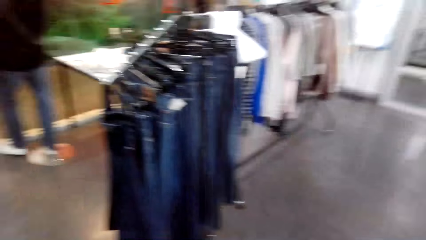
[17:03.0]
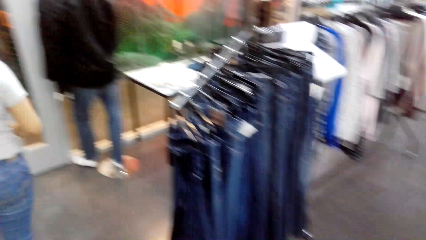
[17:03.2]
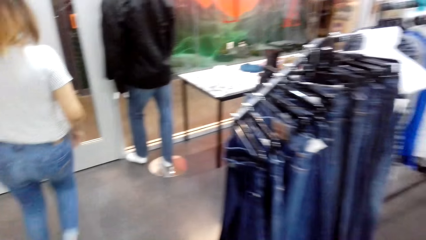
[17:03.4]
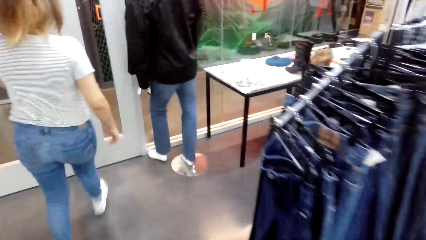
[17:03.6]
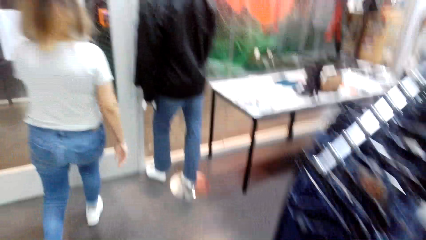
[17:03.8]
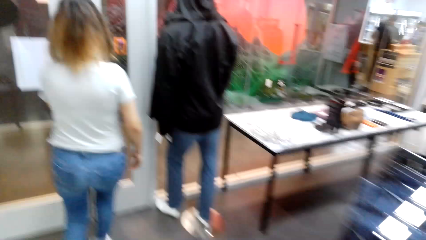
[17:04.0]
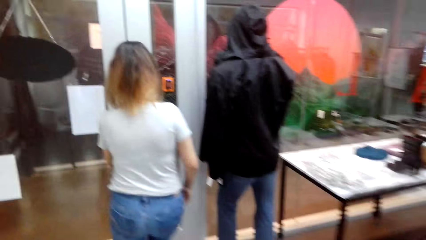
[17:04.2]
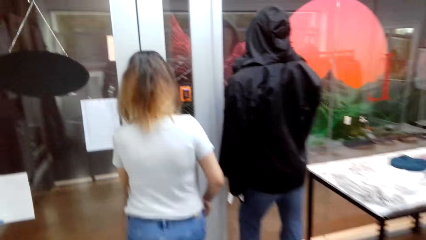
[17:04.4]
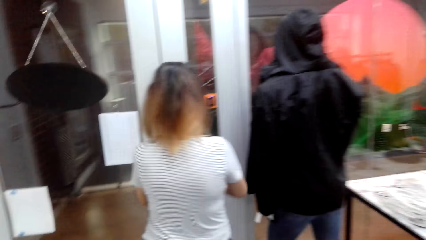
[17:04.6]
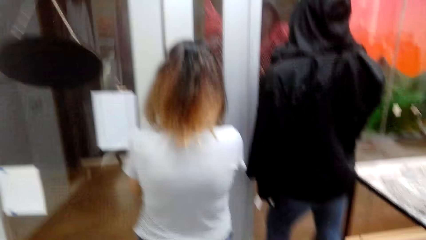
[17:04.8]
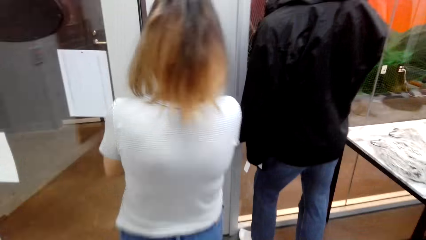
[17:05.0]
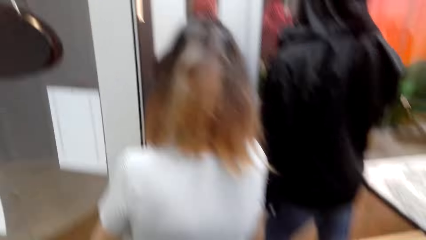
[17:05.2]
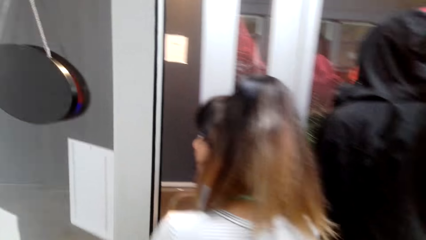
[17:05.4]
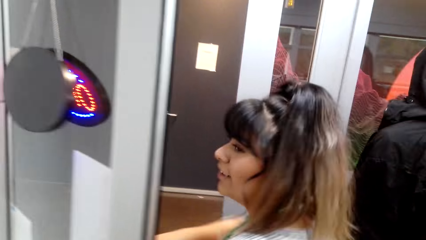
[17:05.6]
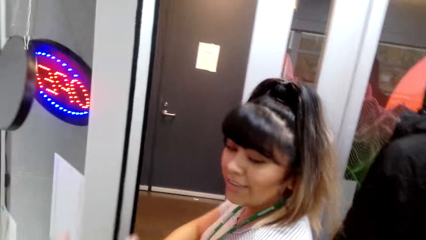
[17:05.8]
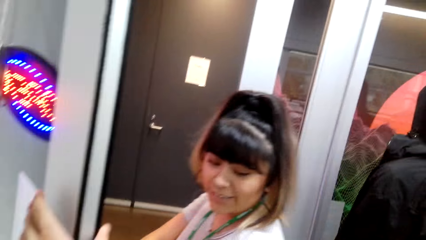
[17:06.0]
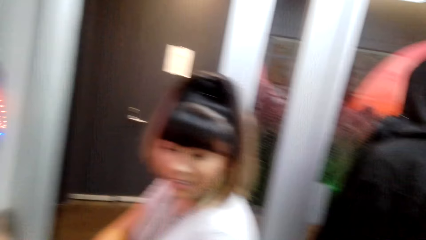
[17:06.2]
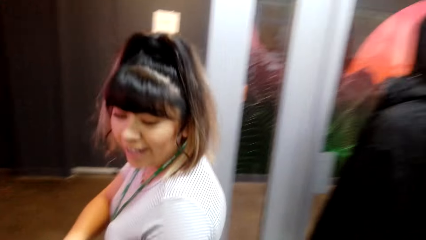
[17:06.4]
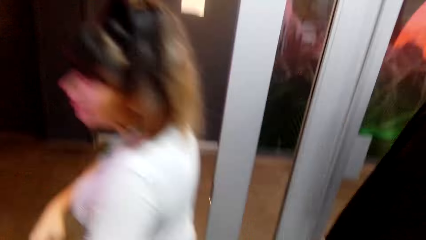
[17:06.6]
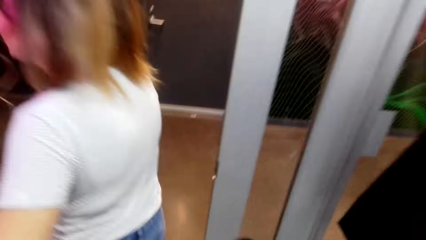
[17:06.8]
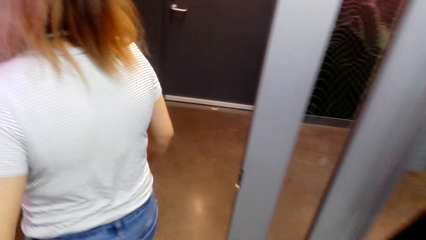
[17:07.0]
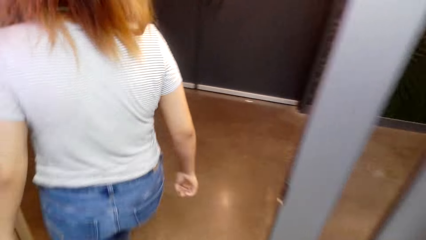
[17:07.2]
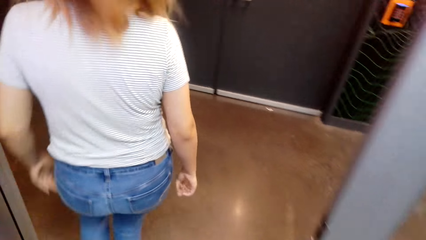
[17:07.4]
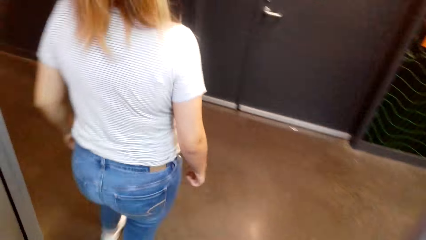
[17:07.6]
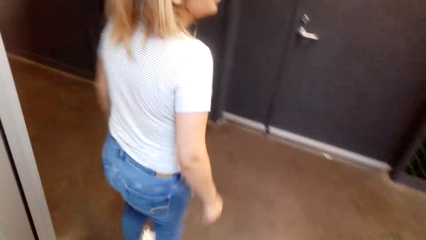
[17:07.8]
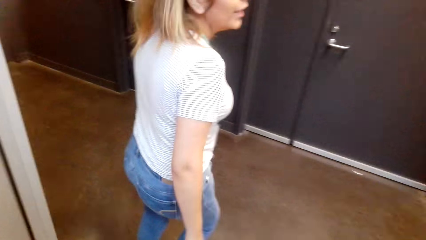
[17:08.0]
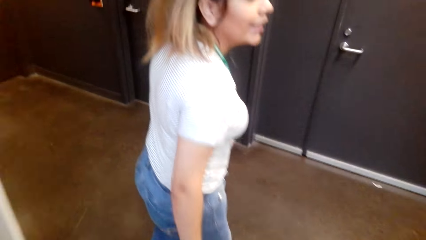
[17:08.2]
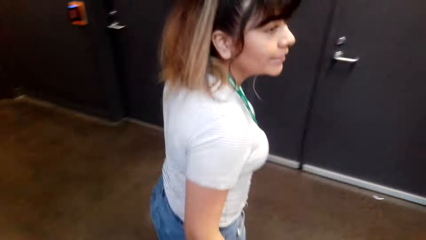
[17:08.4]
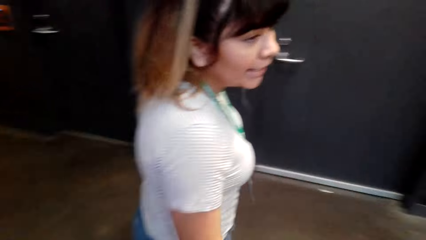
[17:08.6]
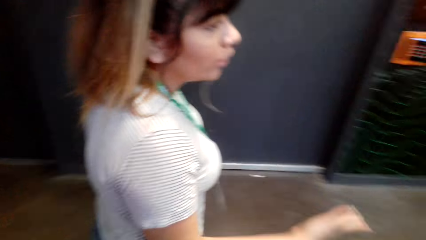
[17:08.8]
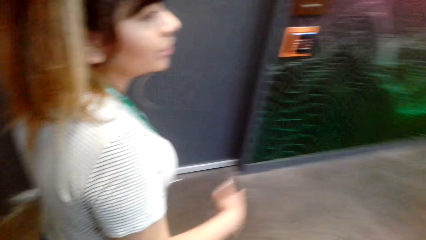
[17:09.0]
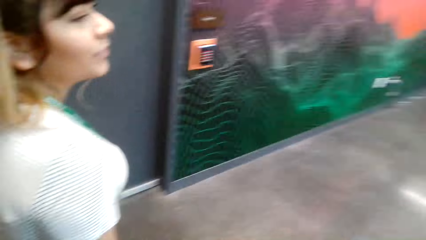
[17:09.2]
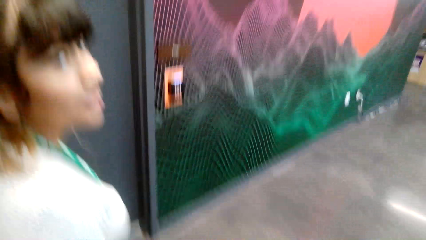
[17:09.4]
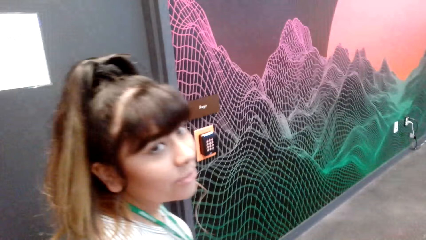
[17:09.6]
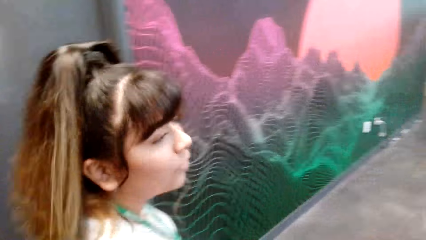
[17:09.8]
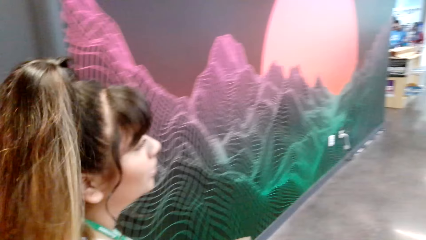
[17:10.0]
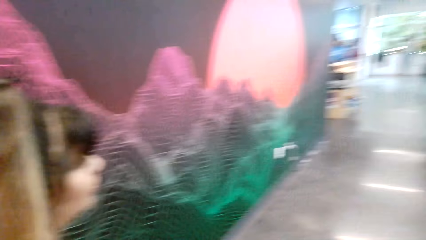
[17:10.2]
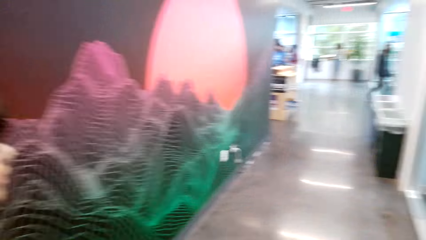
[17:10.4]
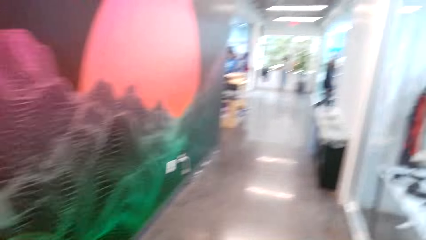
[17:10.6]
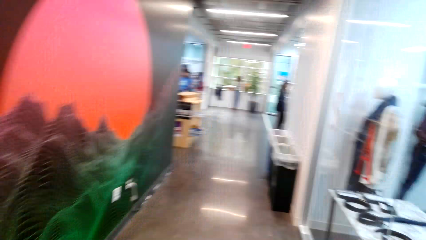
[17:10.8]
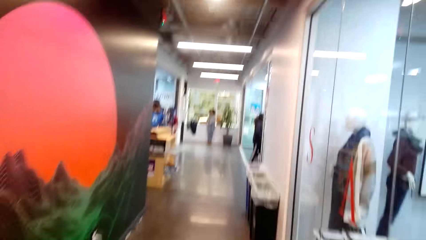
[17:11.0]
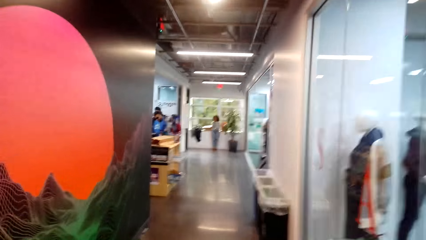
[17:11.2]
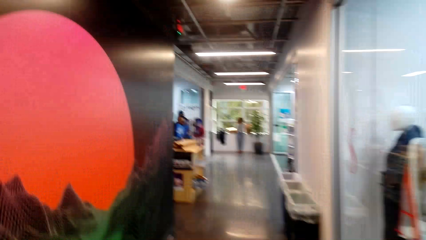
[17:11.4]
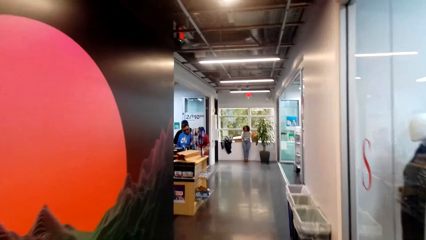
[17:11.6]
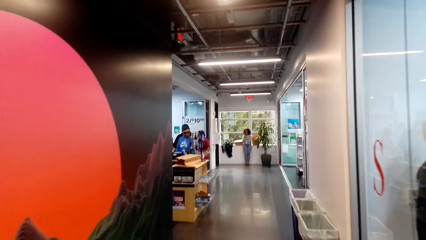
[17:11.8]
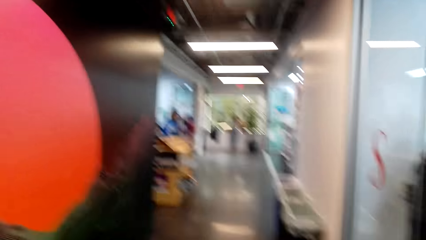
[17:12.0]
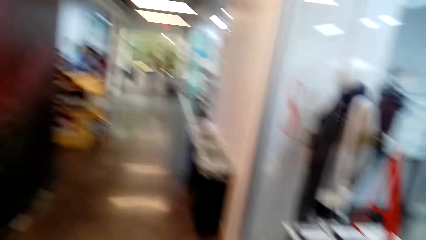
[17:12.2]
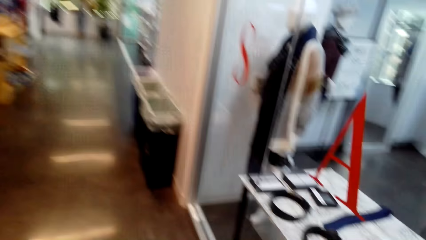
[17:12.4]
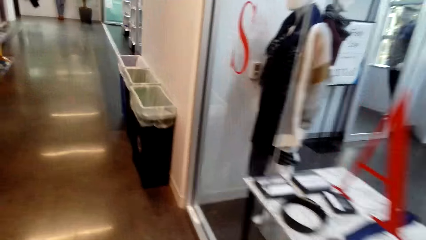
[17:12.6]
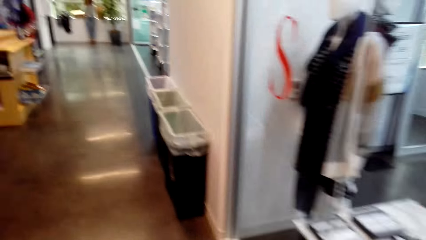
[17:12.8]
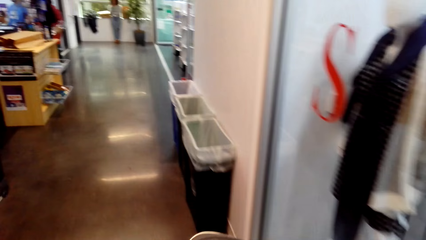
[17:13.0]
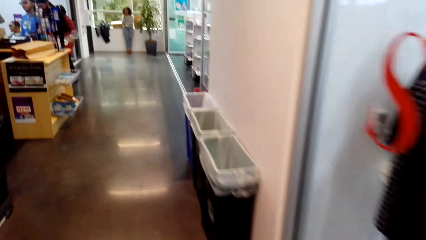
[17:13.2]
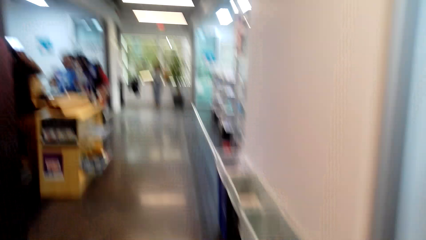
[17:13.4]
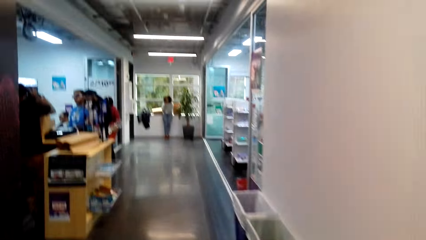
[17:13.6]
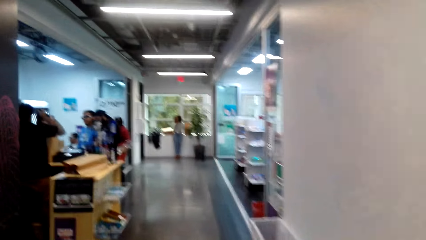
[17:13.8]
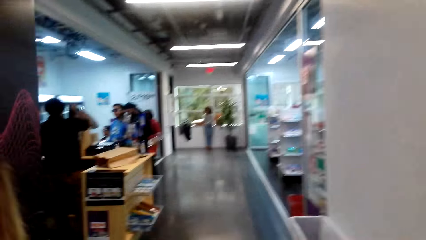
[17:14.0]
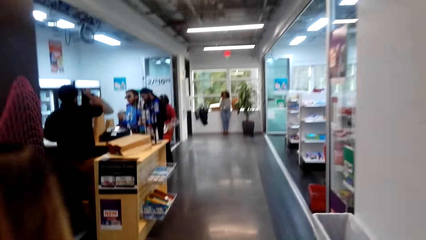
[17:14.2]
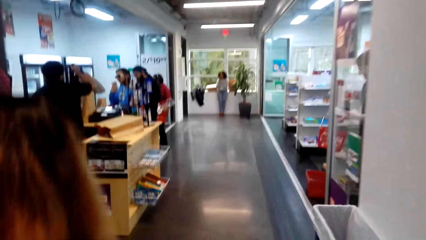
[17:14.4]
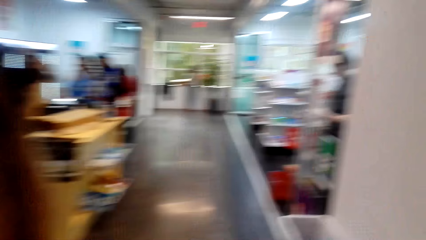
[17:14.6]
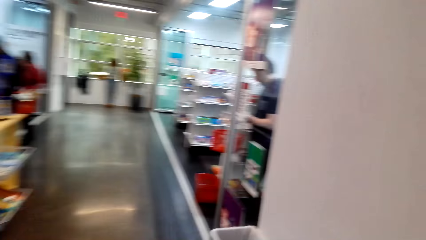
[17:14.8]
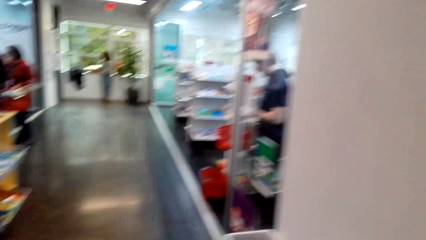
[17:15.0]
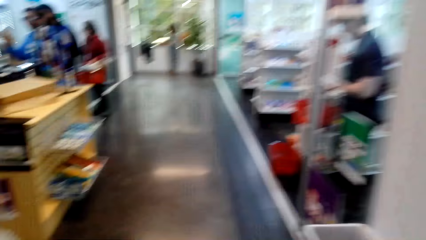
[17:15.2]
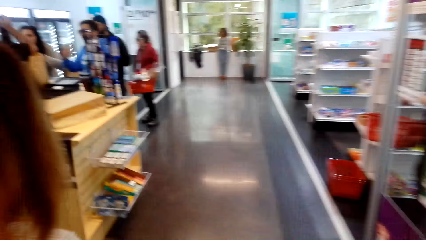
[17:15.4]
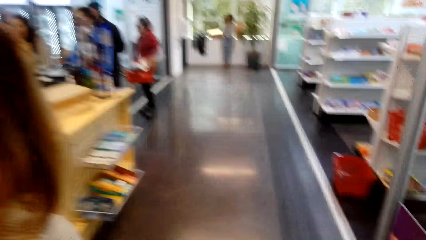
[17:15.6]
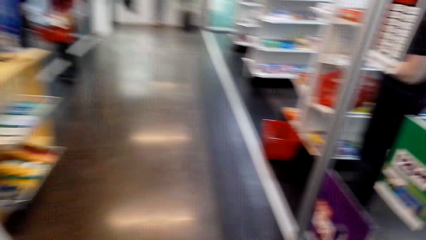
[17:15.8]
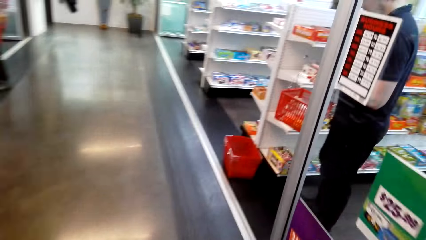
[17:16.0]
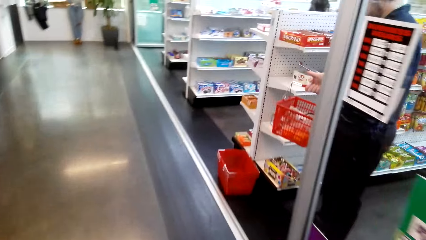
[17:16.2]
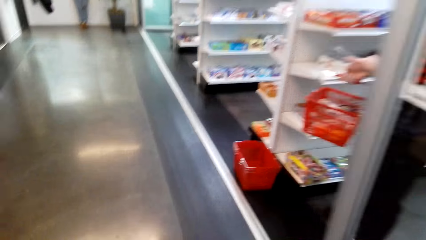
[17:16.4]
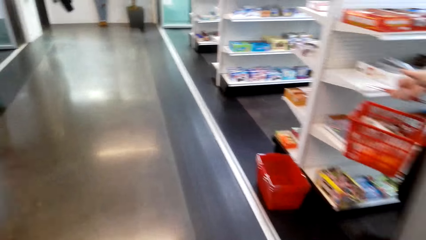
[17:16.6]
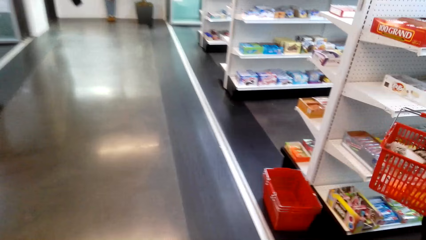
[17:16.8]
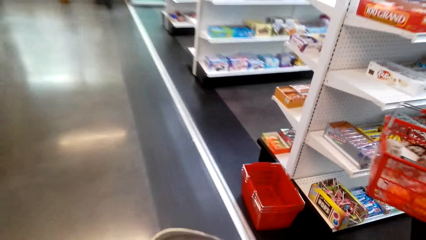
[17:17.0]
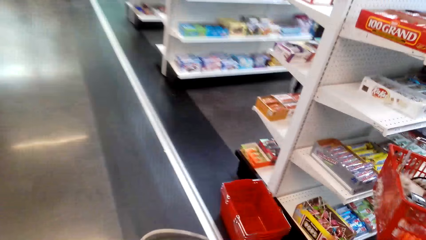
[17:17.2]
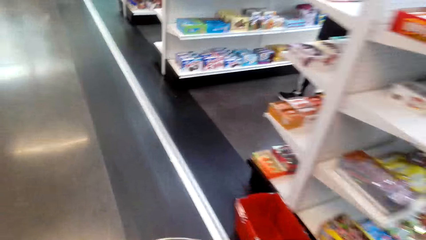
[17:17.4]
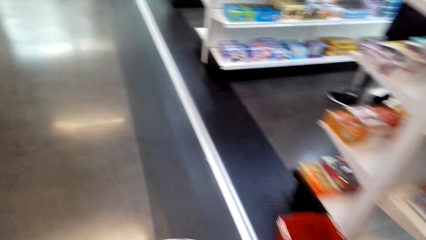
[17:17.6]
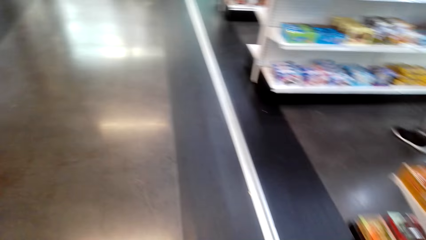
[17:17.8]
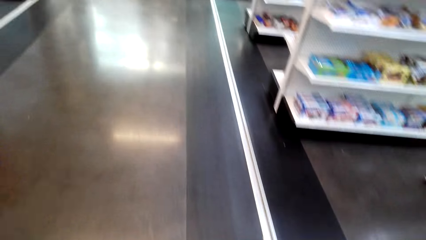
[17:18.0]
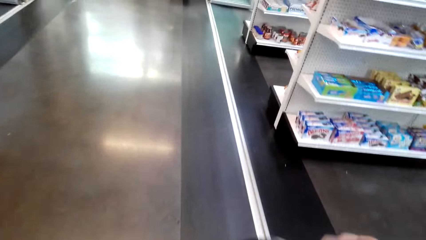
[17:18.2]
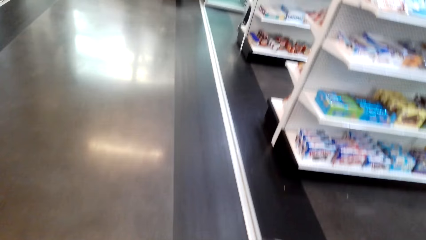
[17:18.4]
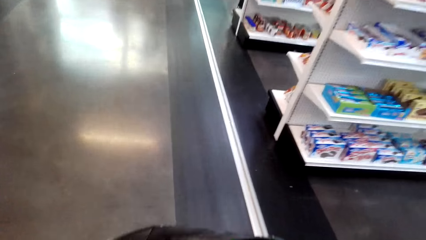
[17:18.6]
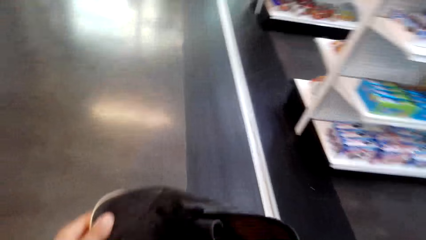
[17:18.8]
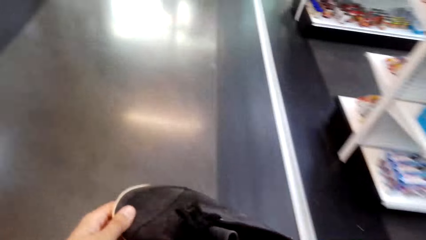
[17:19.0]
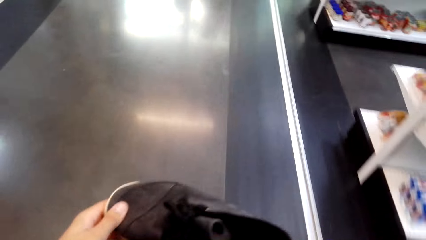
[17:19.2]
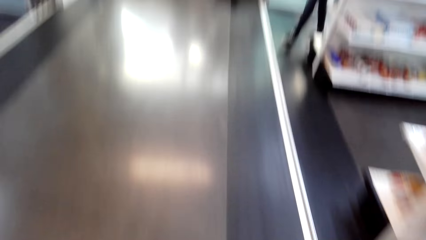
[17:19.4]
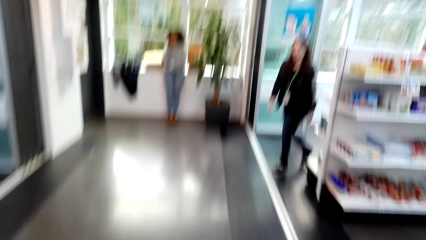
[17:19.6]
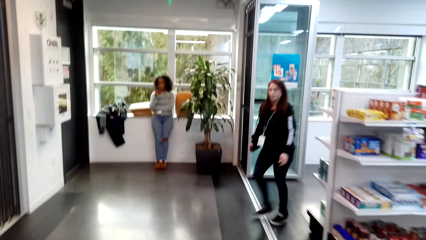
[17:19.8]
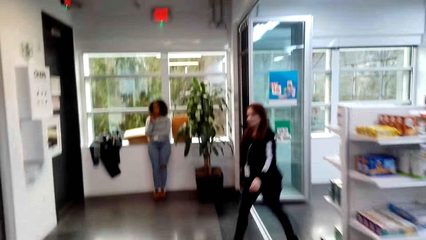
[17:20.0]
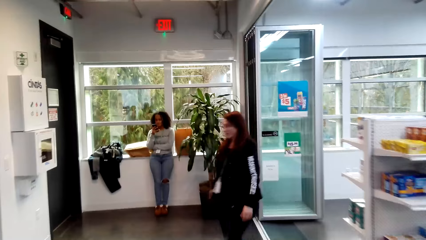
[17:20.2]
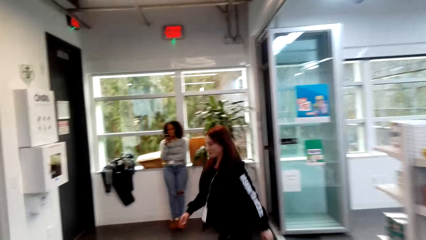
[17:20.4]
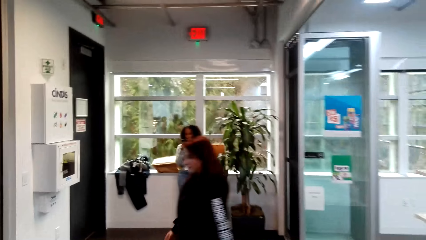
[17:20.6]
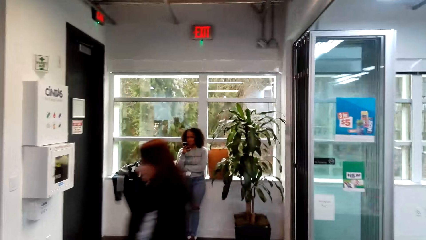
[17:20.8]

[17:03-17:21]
The camera wearer and a woman walk towards the door. The camera wearer walks around the room. The woman opens the door. The camera wearer walks along the corridor towards another woman. The first woman walks along the corridor. The other woman stands next to a window. The camera wearer walks around the room.
